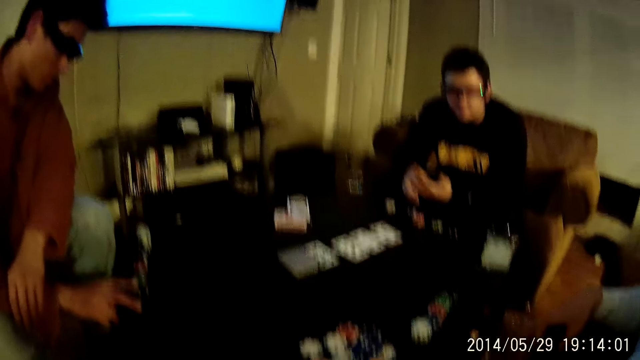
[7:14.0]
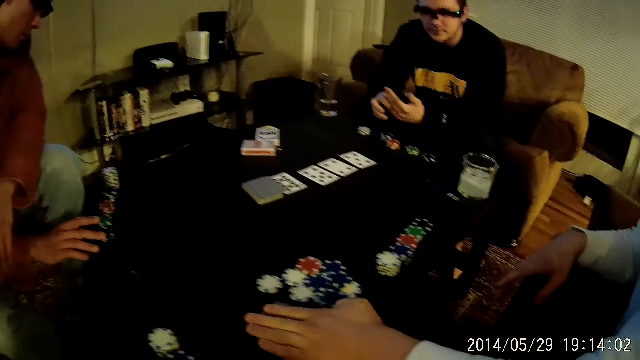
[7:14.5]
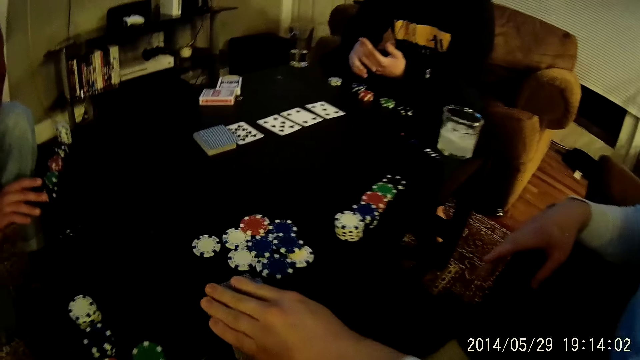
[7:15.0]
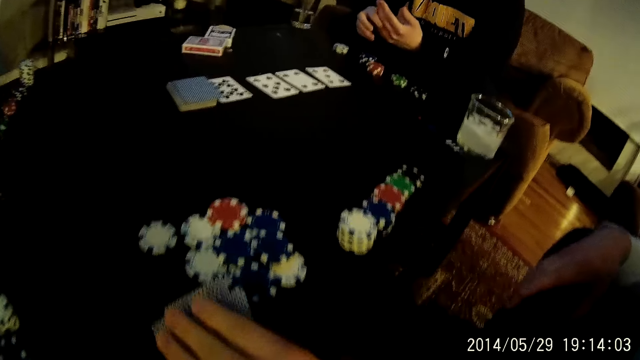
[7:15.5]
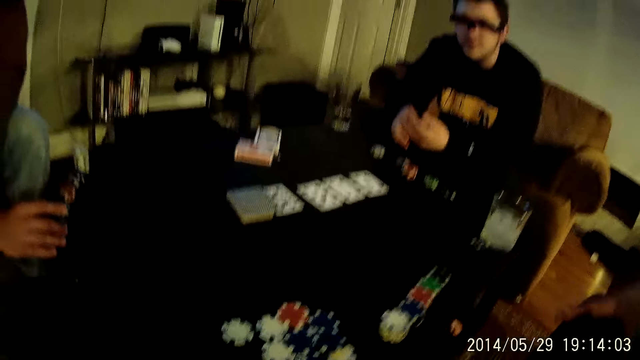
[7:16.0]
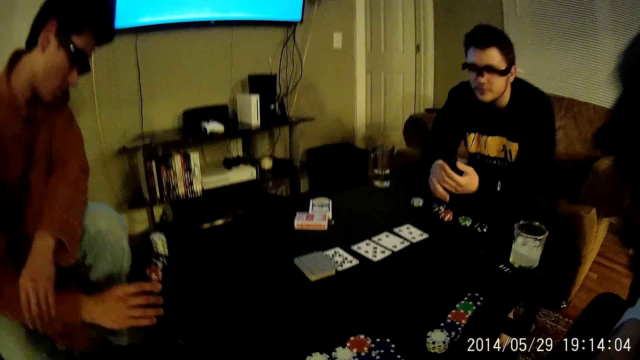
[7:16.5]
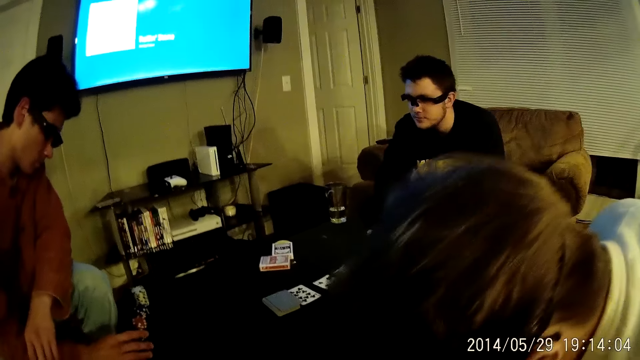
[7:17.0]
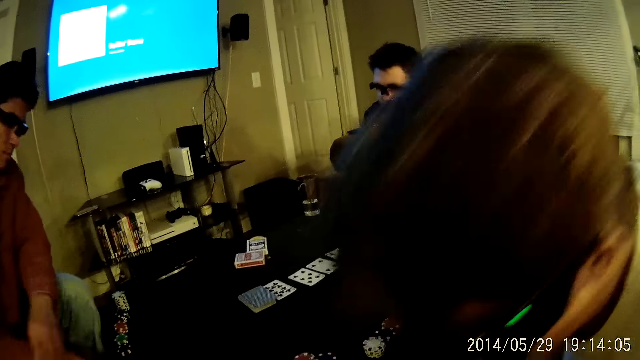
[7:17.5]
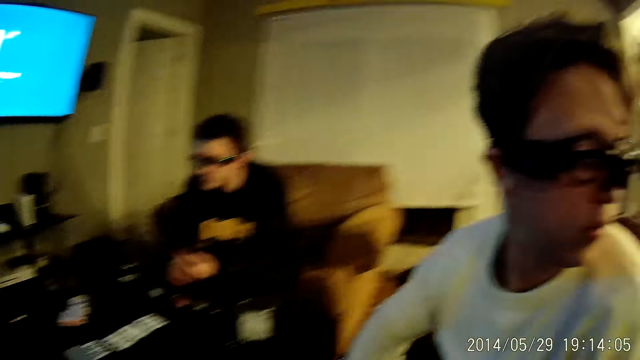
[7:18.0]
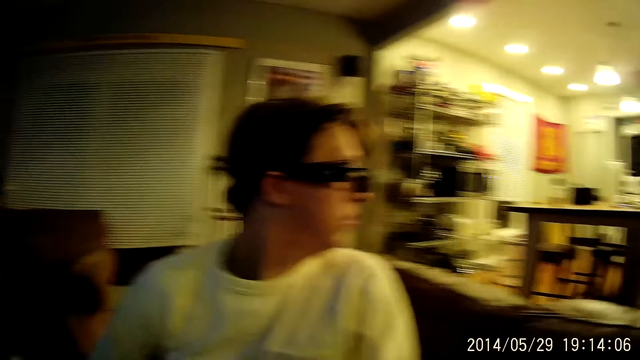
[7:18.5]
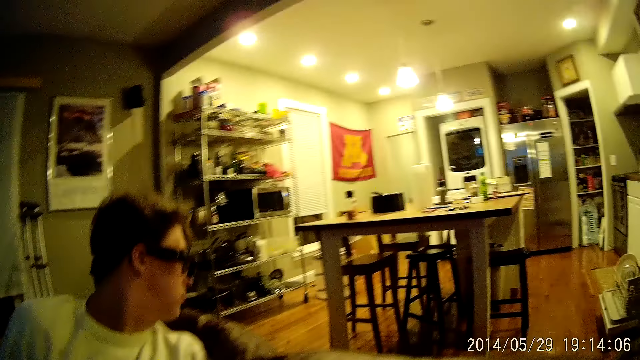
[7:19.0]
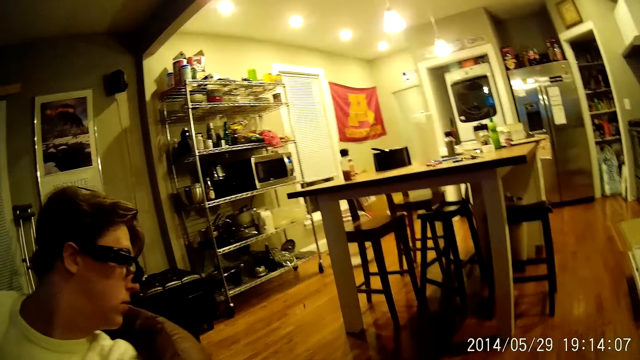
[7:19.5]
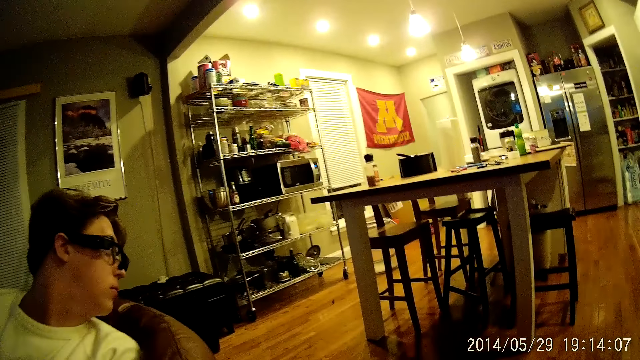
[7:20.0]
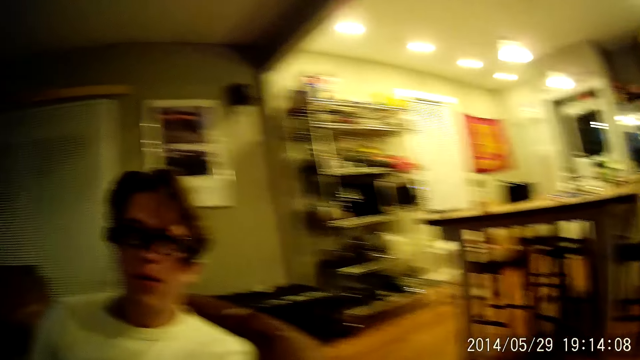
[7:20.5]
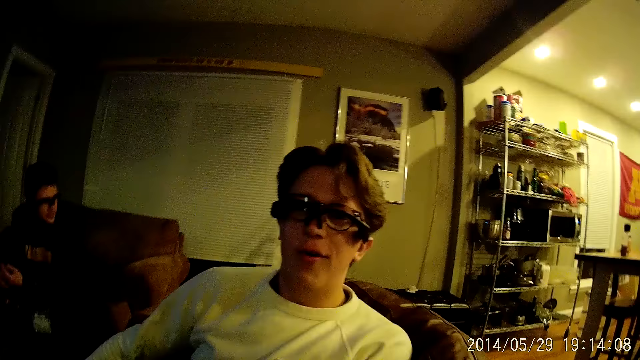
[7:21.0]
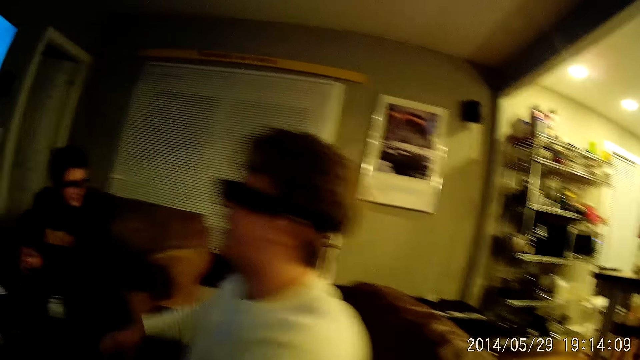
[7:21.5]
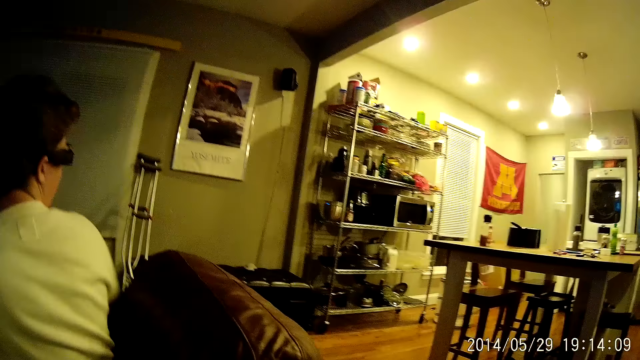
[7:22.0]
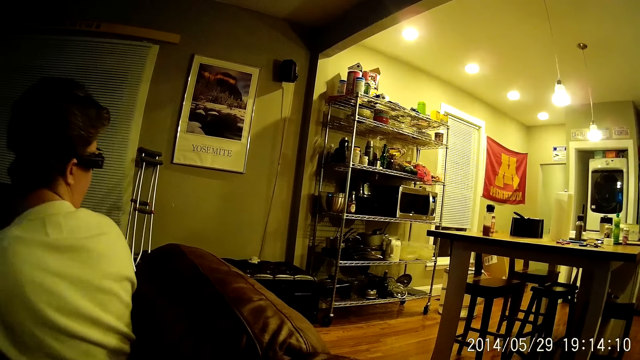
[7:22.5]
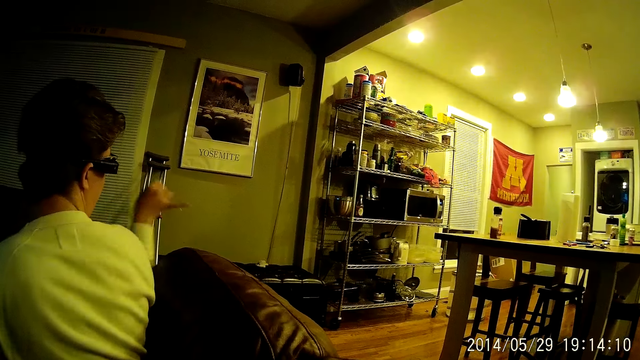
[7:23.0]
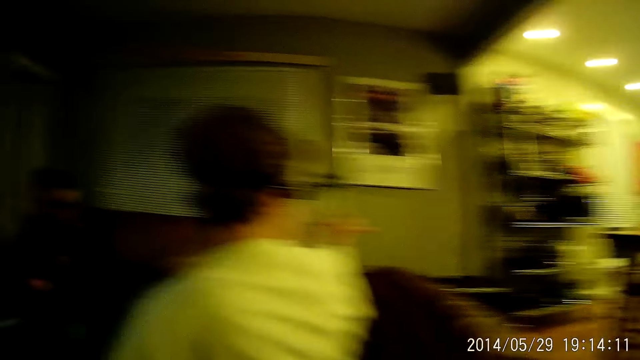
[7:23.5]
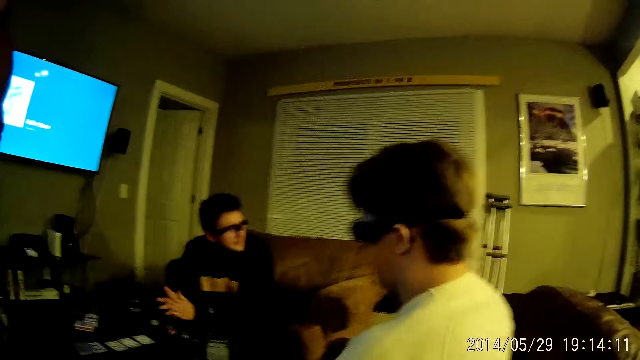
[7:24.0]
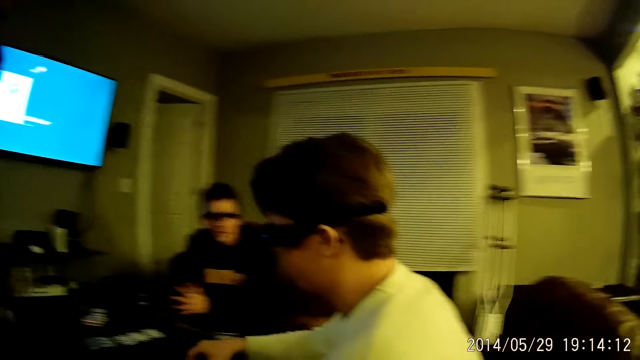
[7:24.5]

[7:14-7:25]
The camera wearer looks at a man's hand. They interact with the man. The man bends his head, looks around, and points his finger.

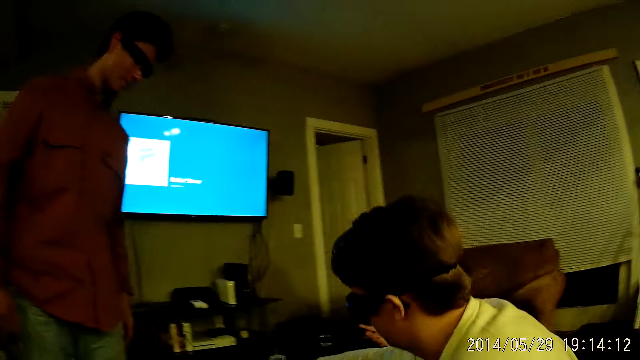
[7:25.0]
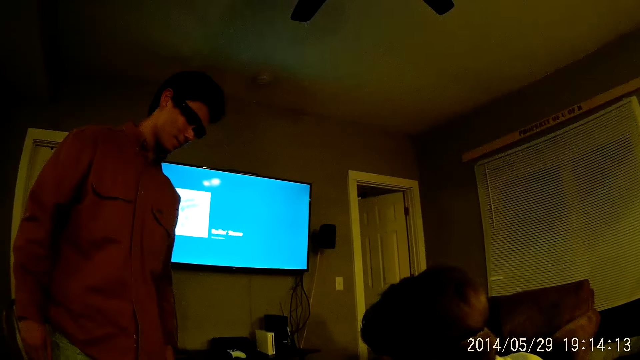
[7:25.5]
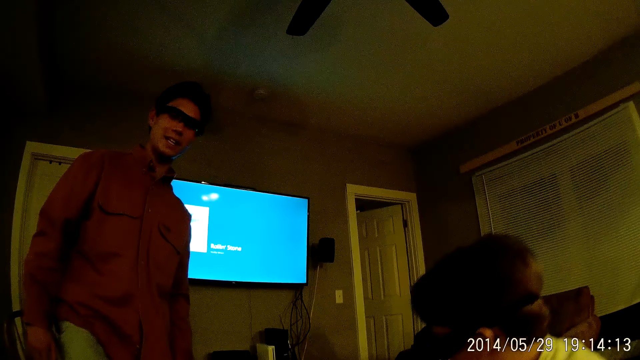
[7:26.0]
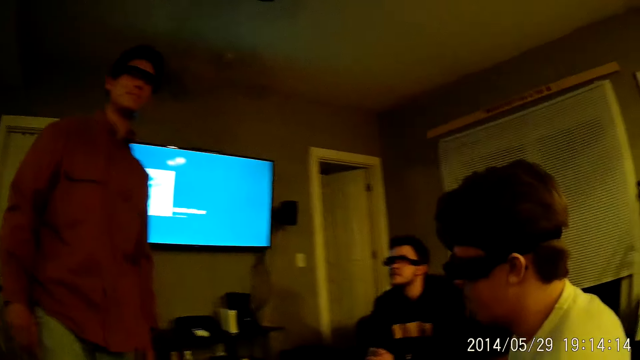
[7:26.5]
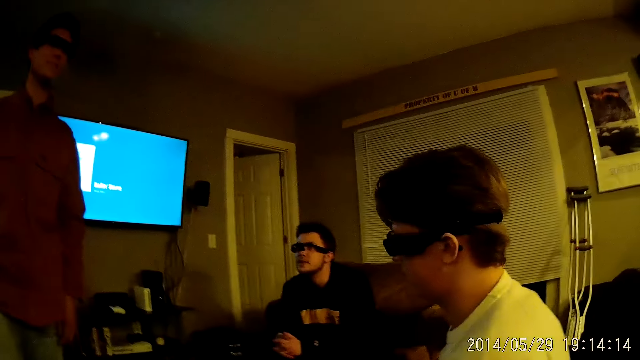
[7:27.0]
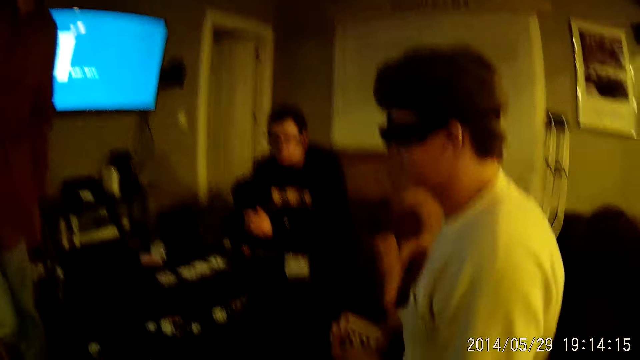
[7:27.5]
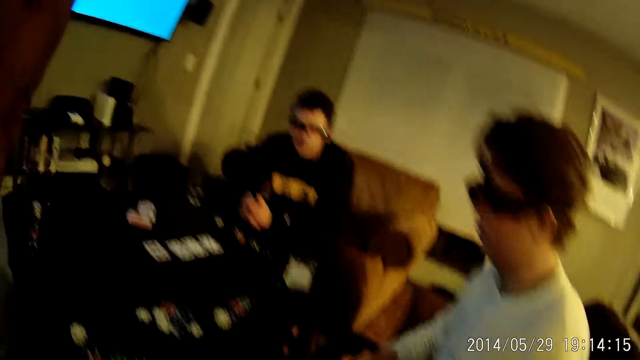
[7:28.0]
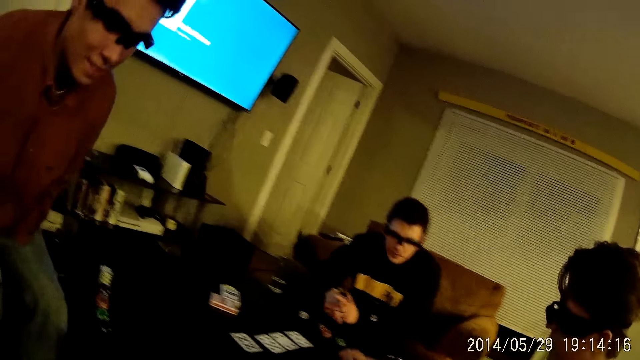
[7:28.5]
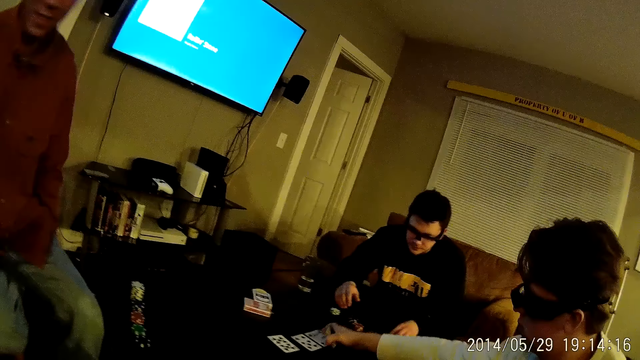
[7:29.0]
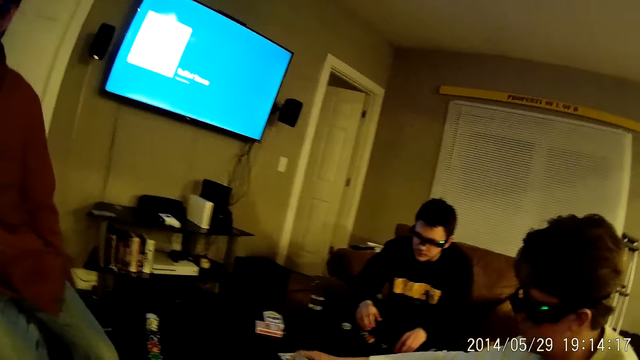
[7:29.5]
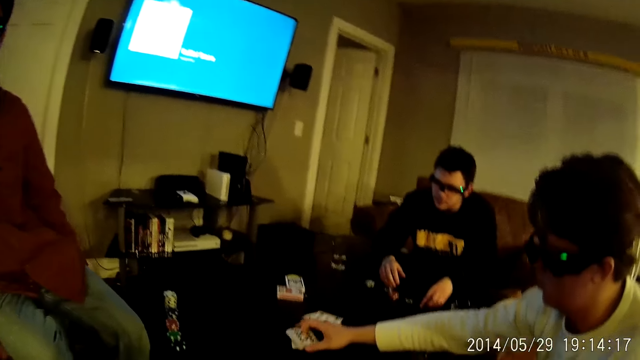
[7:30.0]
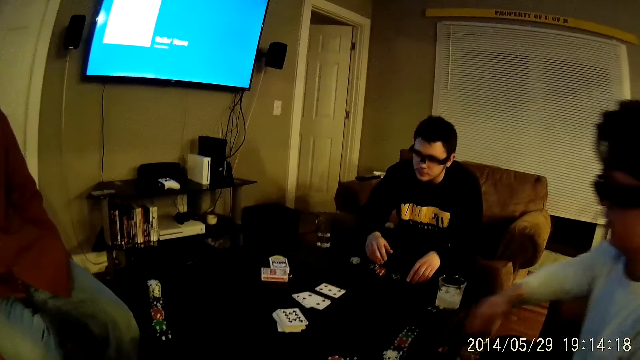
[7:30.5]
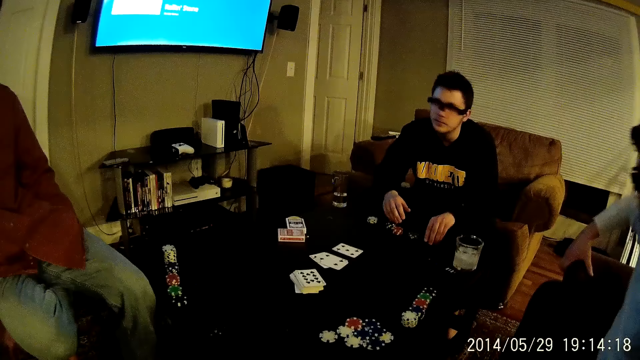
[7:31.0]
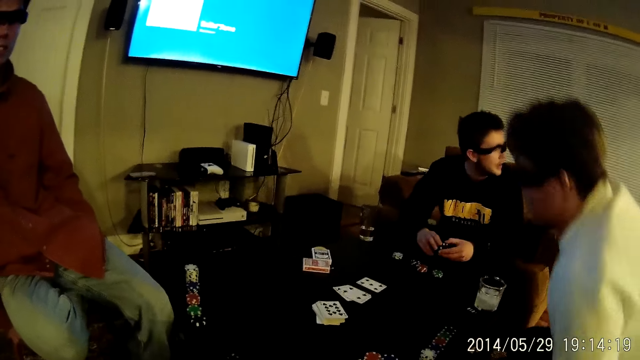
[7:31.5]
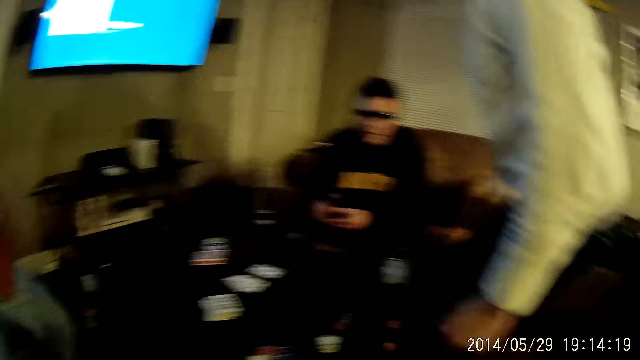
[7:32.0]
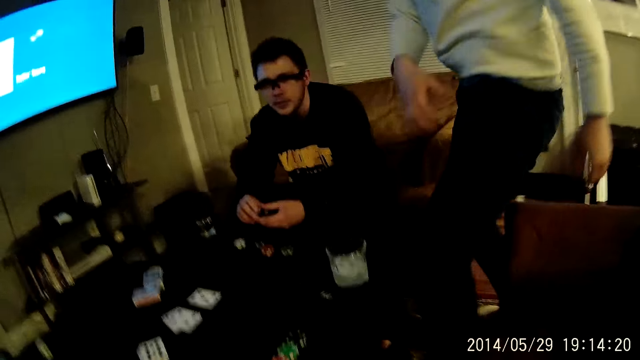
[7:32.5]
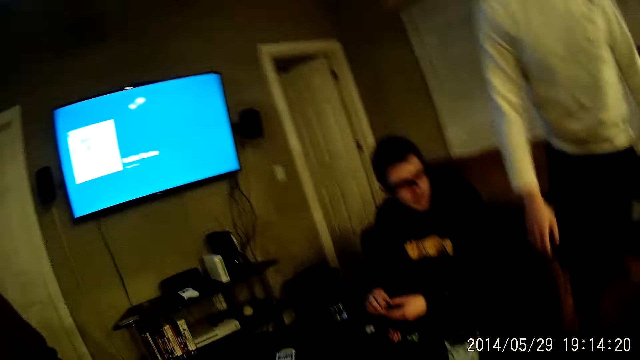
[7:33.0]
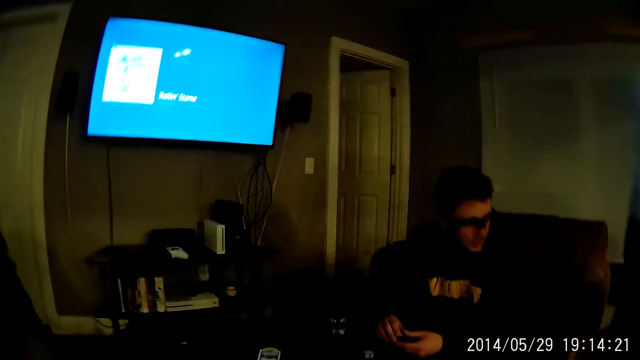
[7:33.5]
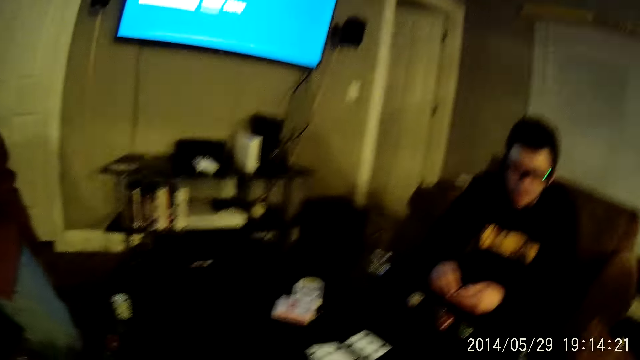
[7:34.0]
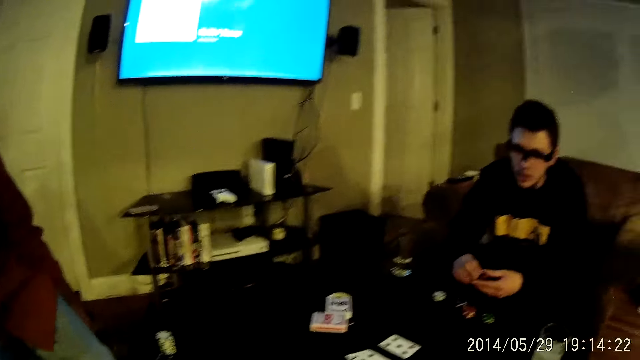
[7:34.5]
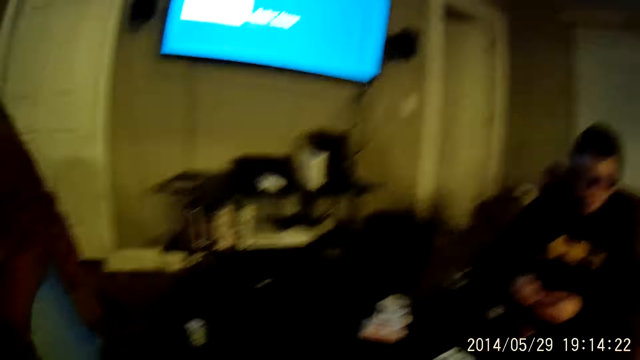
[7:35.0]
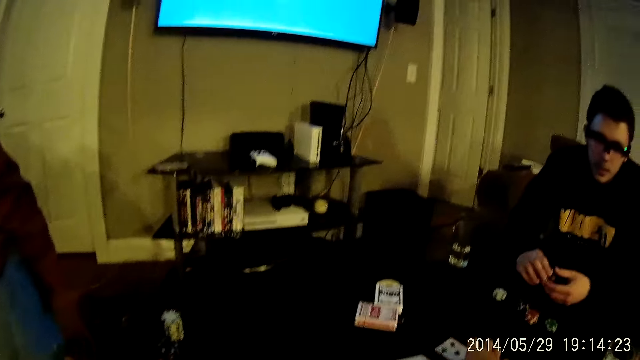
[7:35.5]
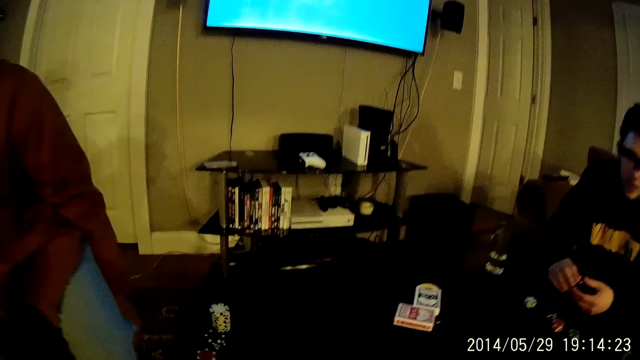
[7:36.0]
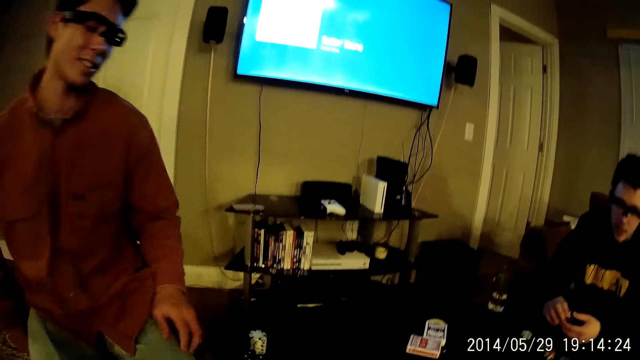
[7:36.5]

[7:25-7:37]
The camera wearer interacts with a man. Another man shuffles cards in both hands. A third man puts the cards on the table. A man sits down. The second man packs the cards on the table with his right hand. The third man stands up from a sofa and walks towards the dining. The camera wearer packs the card on the table with his right hand.
